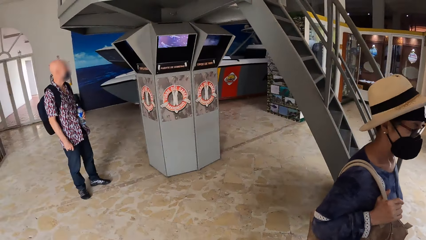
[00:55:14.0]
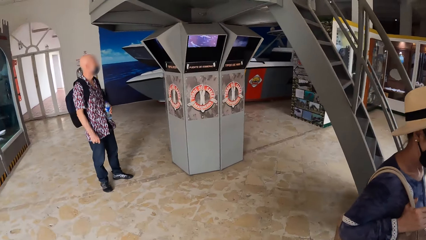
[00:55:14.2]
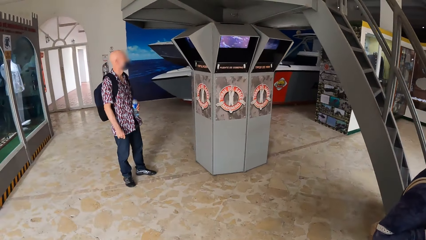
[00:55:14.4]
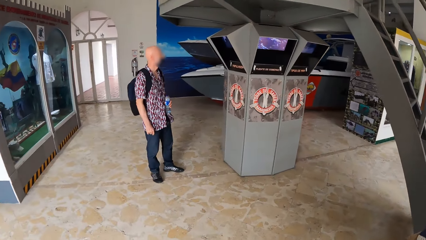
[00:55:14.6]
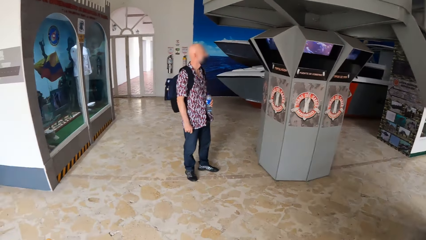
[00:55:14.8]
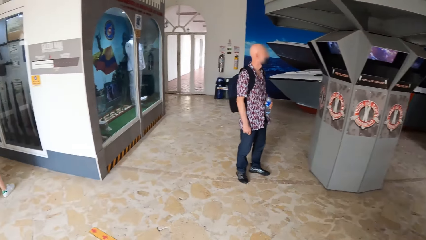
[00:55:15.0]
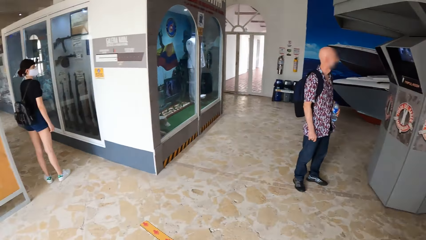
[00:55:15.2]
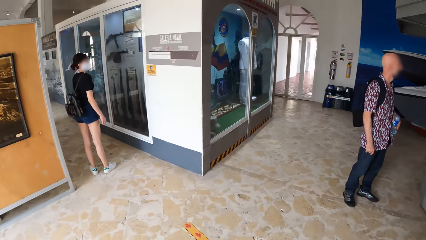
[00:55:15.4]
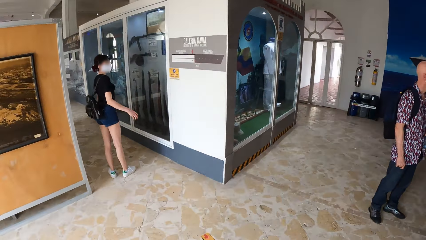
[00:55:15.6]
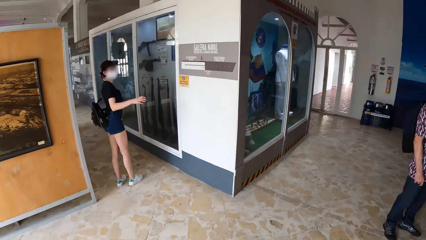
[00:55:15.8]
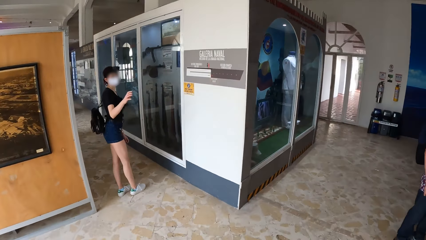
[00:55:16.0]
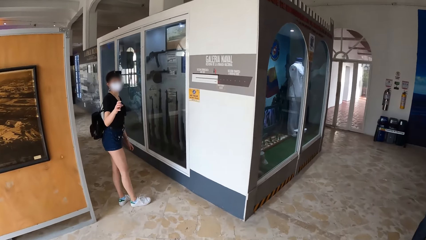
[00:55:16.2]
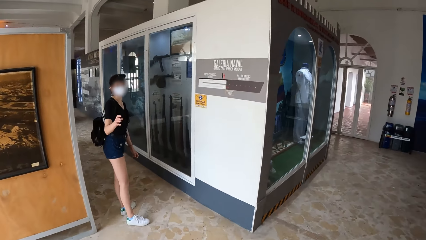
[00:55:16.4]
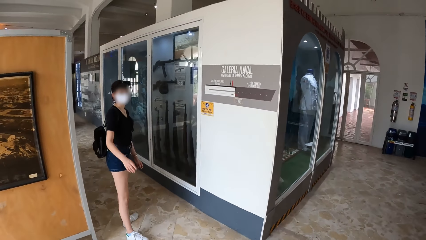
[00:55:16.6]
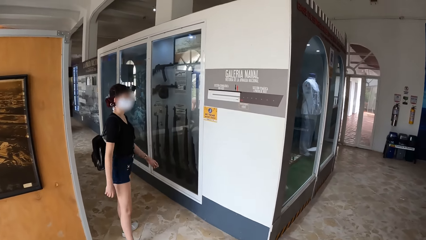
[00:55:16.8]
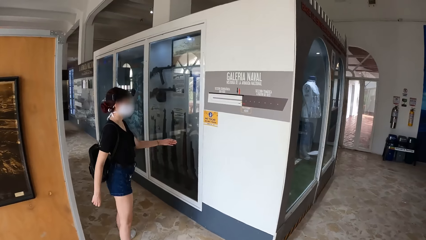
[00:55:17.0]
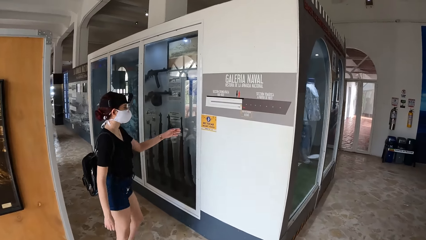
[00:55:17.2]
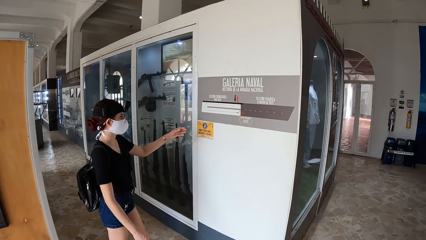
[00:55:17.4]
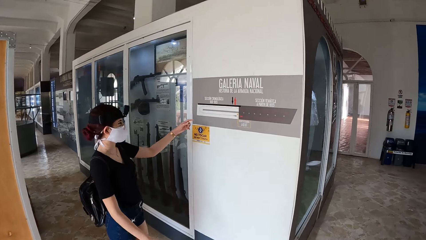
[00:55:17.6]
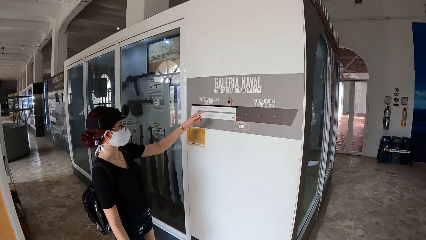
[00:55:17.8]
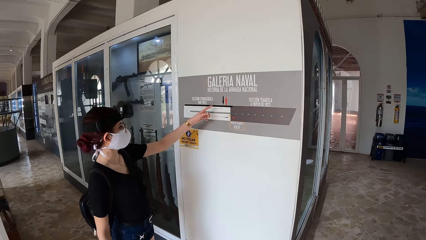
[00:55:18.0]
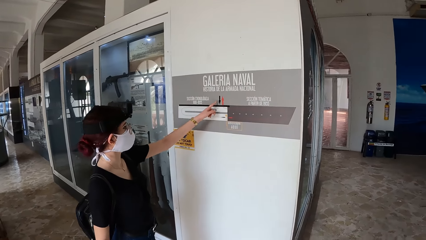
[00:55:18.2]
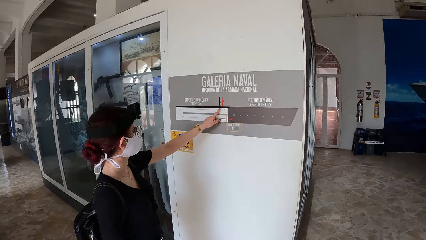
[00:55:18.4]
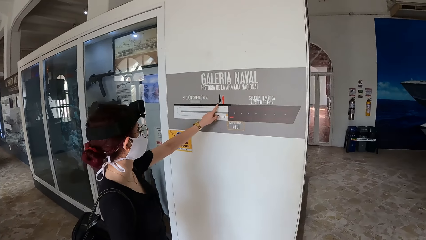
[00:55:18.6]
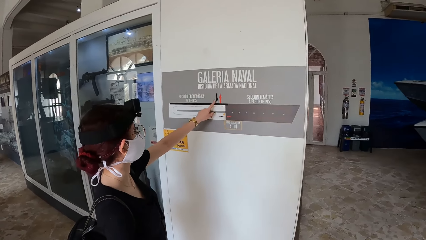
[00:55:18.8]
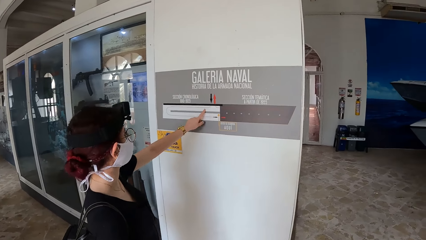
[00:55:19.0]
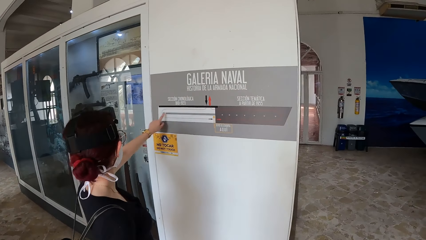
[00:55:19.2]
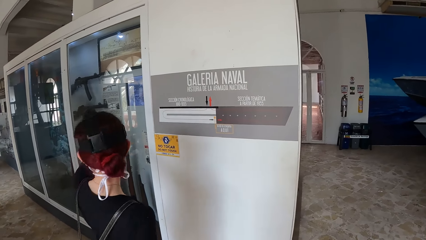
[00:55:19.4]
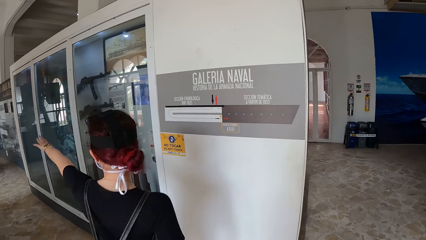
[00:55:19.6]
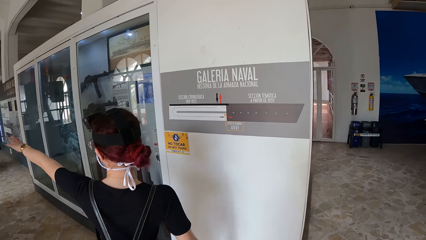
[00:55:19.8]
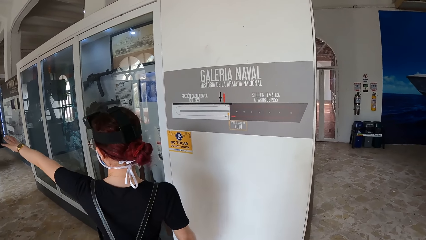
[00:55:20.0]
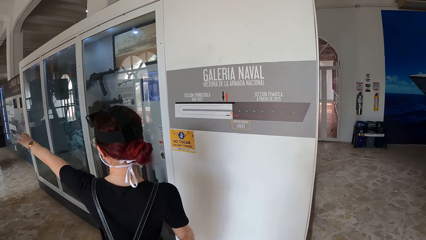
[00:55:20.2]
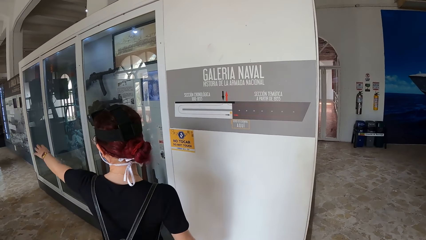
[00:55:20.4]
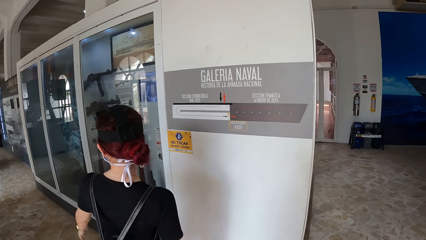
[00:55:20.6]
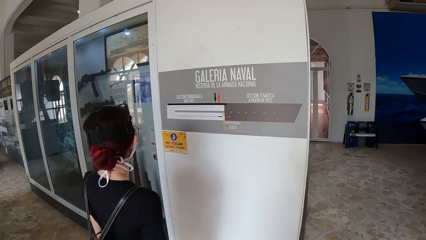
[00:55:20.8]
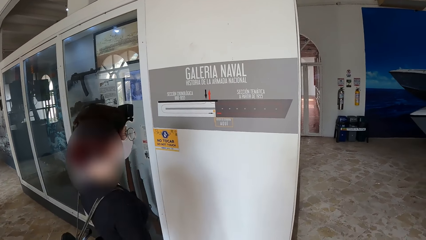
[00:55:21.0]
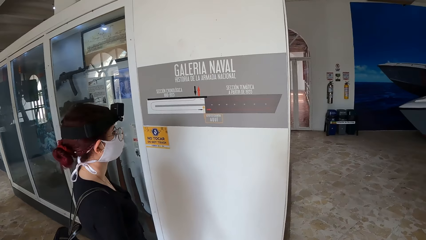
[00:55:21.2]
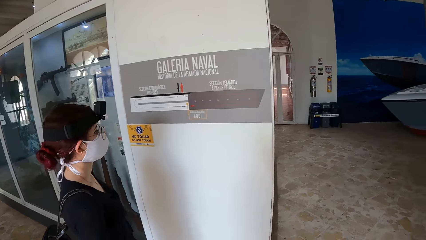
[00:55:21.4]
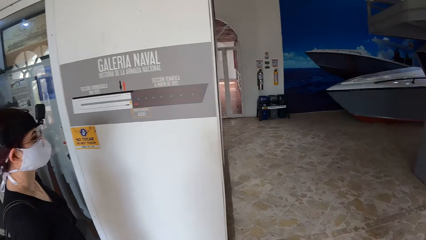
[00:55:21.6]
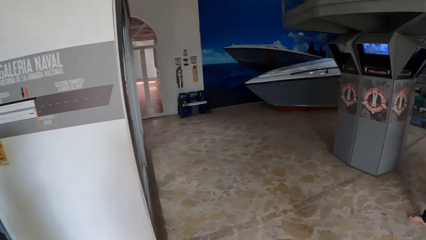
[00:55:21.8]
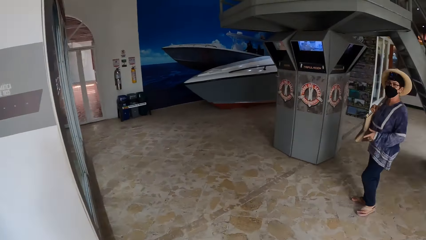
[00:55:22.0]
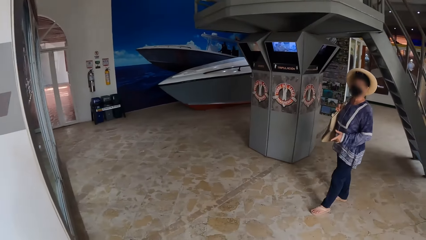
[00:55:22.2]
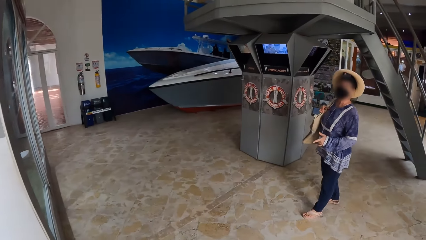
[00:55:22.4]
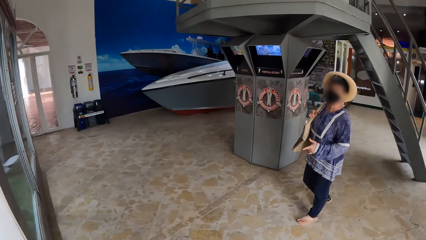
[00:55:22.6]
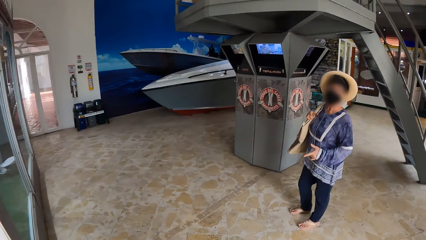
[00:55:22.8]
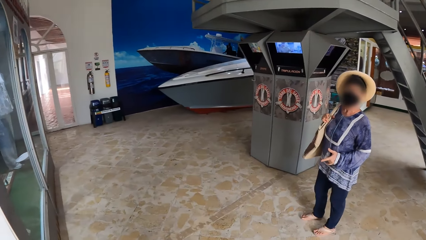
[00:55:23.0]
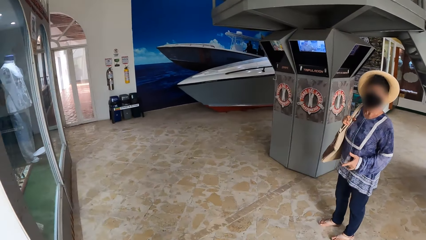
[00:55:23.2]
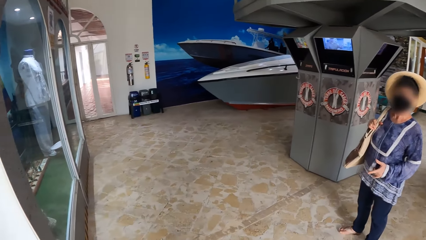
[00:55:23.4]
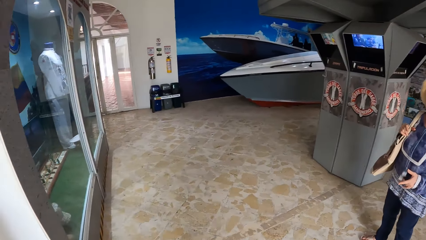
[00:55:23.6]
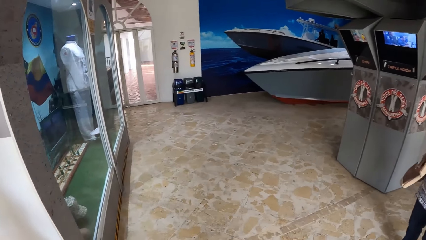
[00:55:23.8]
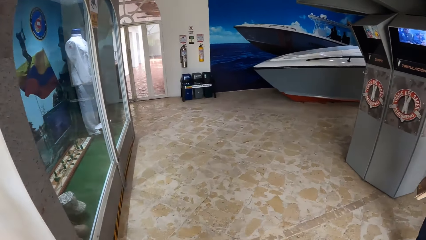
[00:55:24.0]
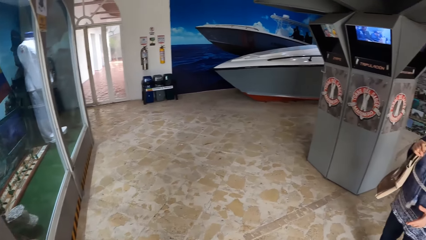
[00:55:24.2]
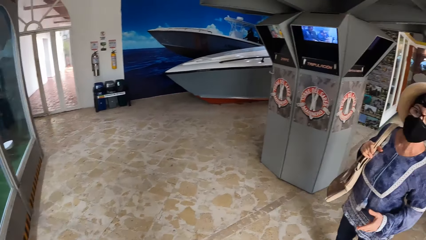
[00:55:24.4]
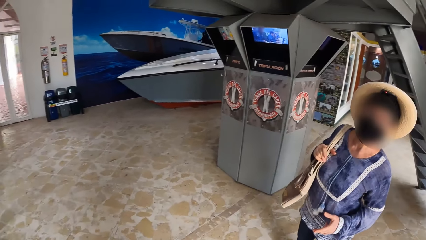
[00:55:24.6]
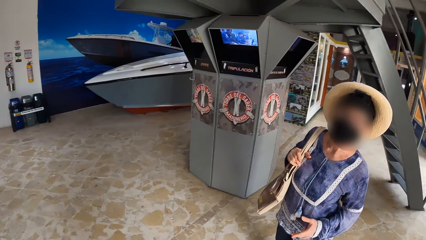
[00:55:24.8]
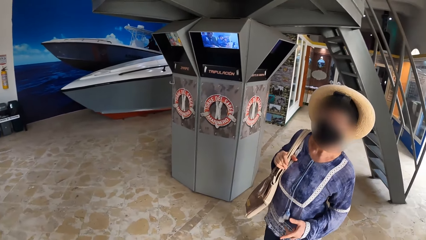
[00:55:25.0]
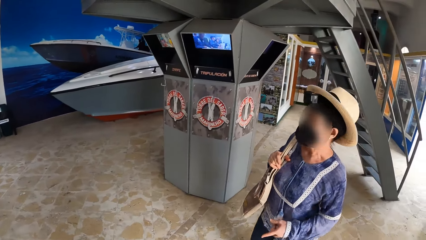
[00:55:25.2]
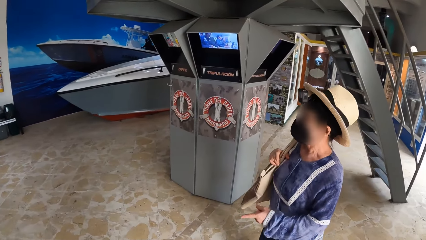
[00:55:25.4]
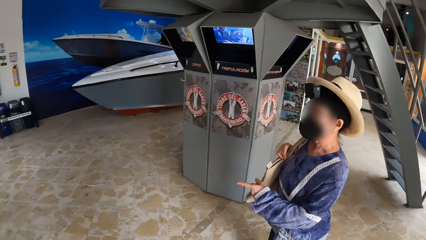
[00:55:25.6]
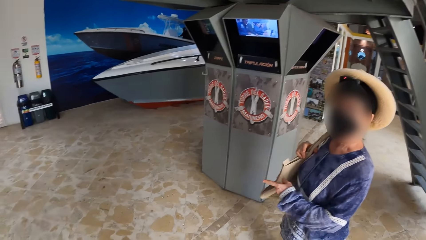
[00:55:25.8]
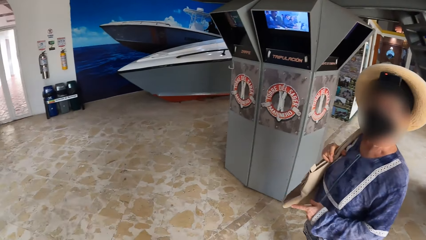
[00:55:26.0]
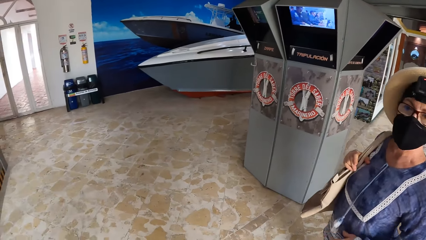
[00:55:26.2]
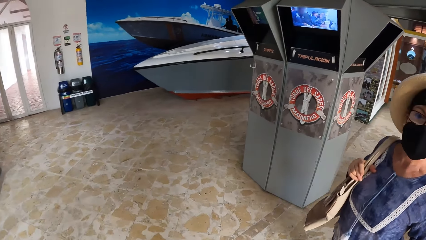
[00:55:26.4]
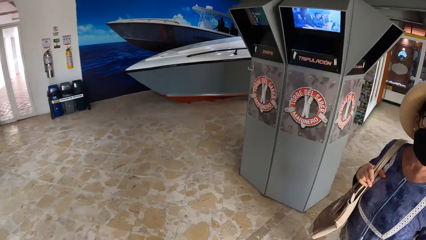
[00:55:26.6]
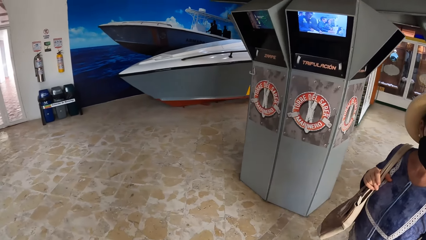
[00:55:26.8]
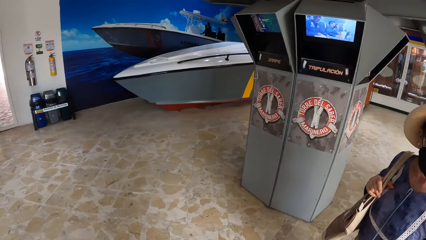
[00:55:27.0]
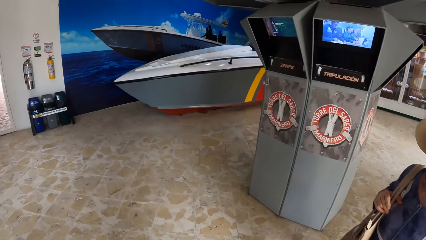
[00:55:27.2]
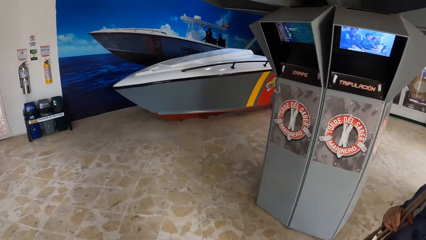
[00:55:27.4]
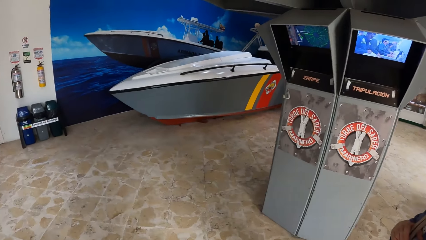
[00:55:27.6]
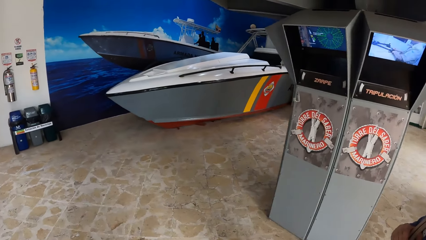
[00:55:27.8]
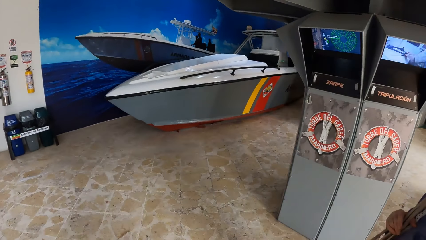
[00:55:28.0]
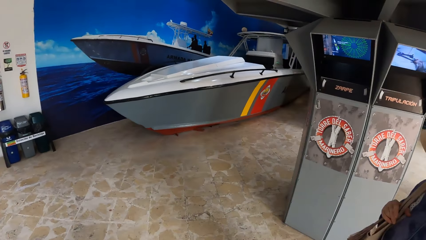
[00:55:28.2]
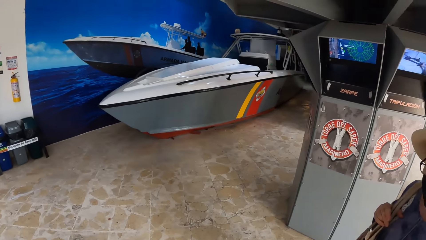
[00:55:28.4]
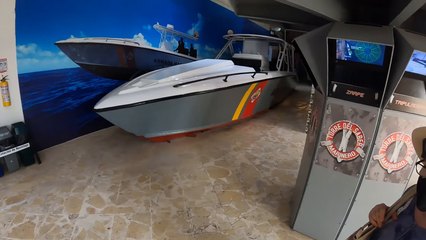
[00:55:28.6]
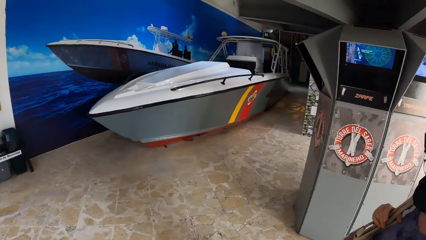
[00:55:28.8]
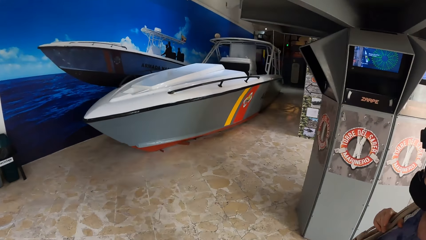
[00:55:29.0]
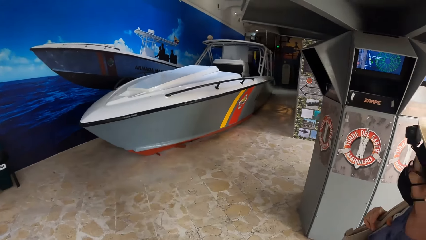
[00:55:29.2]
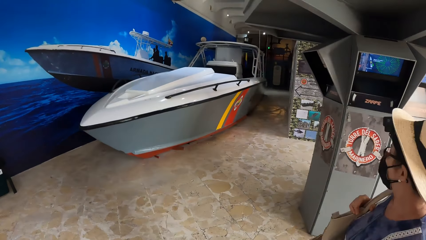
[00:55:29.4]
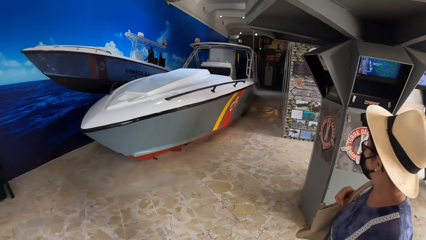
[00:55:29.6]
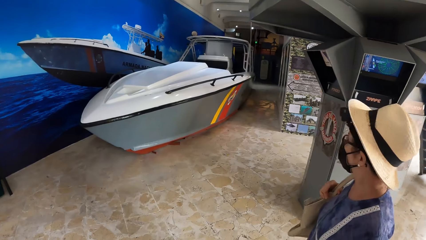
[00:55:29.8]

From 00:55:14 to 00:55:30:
The woman interacts with the camera wearer. The woman touches a wall with her left hand. A woman makes a gesture. The camera wearer walks around the room. Another woman interacts with the camera wearer.
